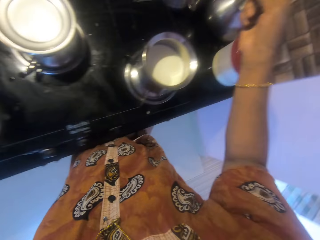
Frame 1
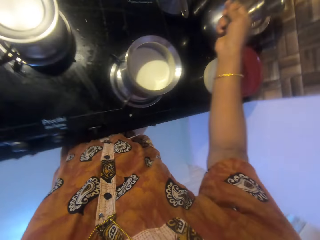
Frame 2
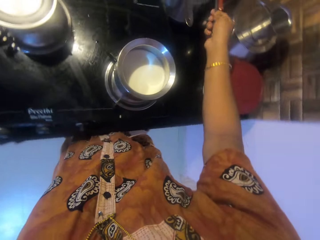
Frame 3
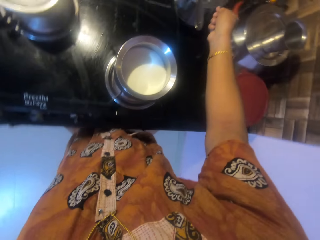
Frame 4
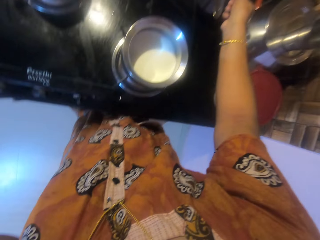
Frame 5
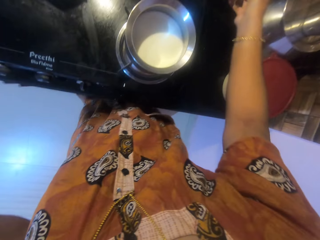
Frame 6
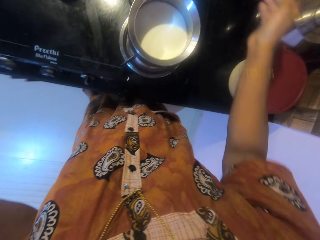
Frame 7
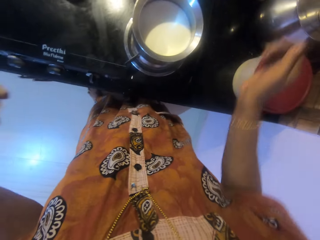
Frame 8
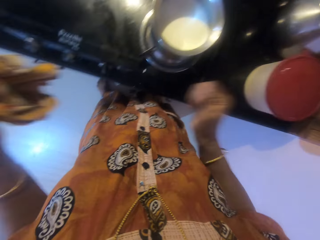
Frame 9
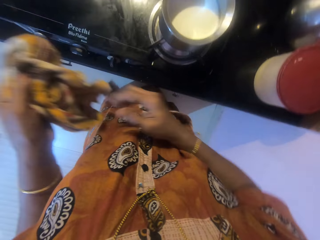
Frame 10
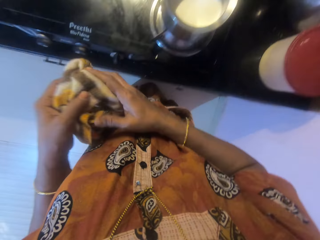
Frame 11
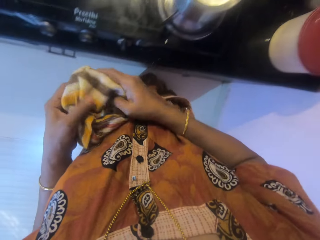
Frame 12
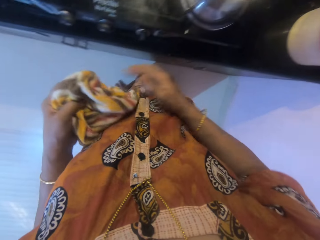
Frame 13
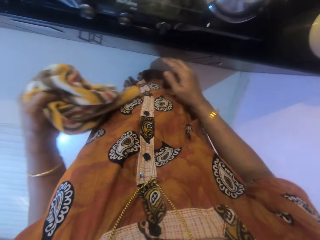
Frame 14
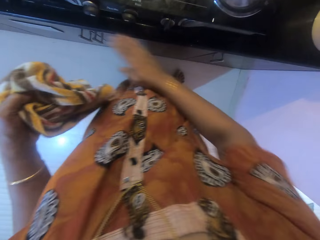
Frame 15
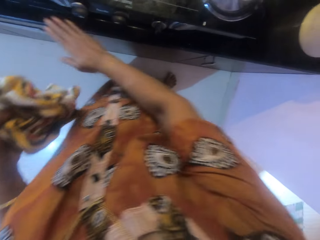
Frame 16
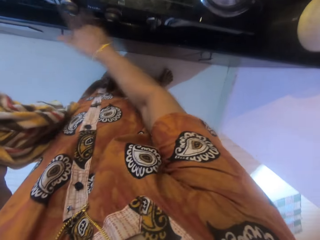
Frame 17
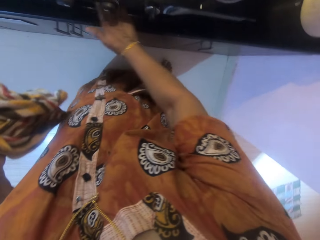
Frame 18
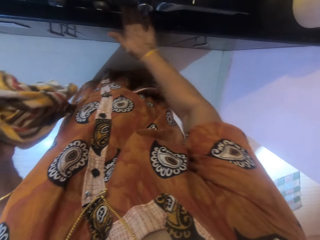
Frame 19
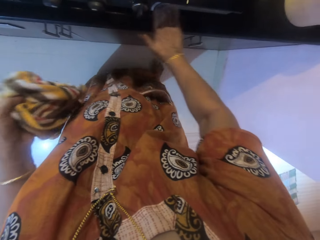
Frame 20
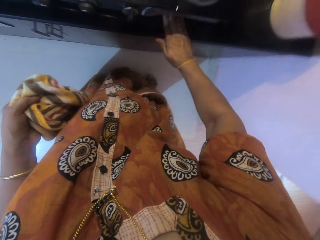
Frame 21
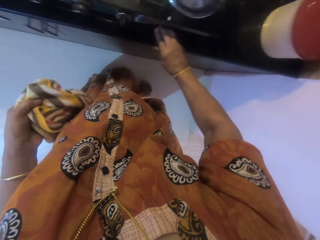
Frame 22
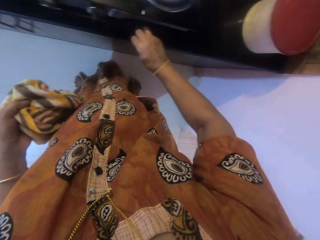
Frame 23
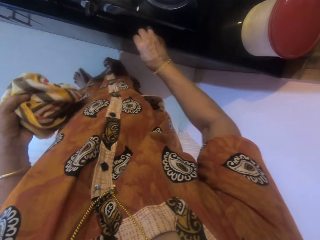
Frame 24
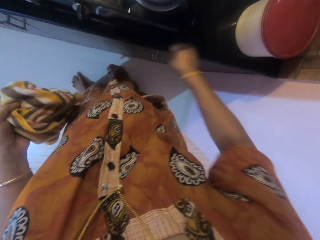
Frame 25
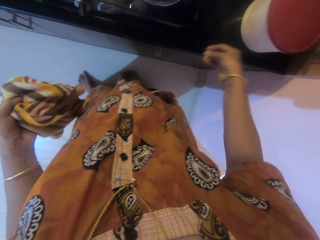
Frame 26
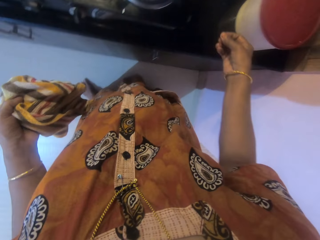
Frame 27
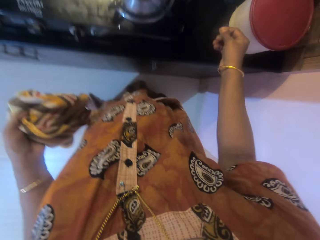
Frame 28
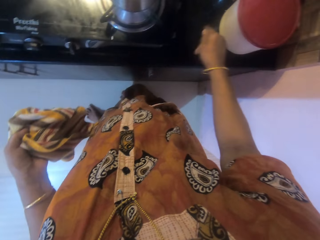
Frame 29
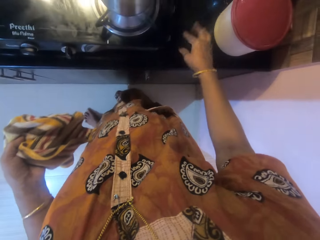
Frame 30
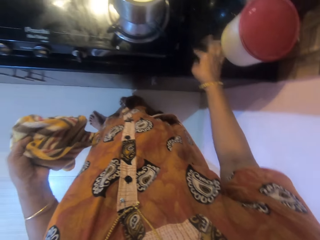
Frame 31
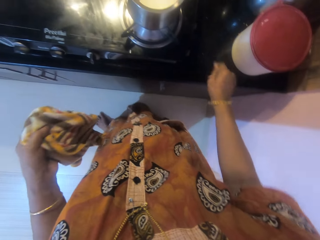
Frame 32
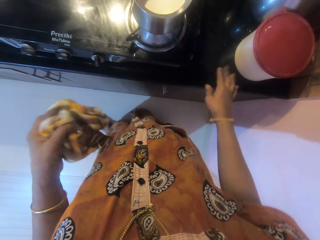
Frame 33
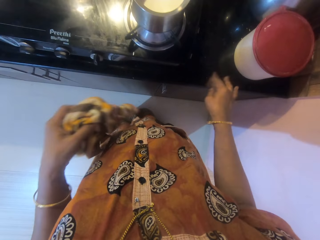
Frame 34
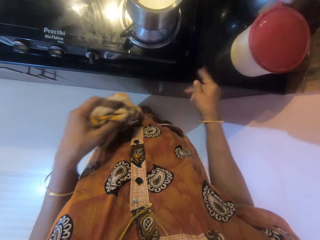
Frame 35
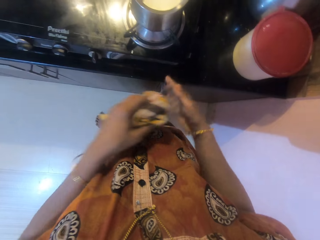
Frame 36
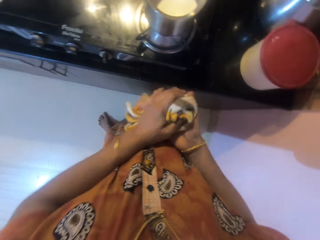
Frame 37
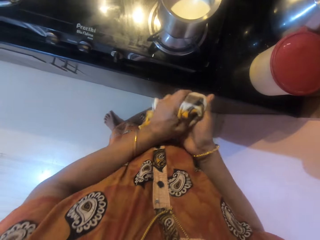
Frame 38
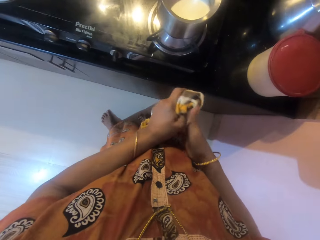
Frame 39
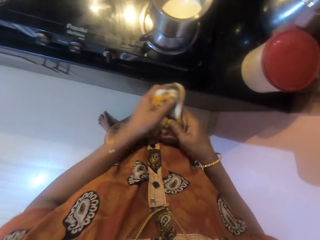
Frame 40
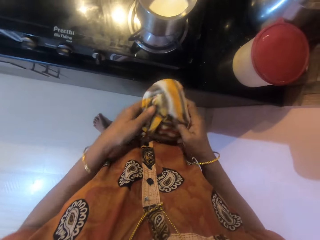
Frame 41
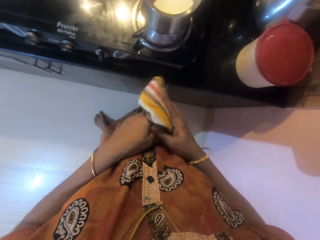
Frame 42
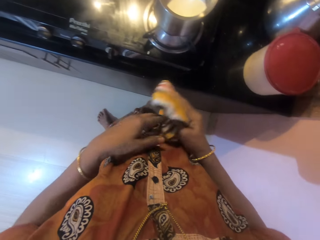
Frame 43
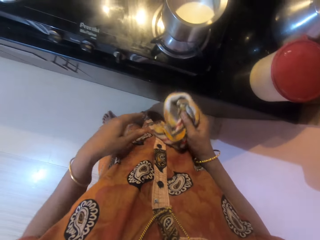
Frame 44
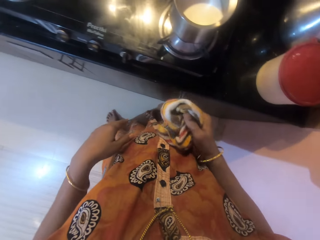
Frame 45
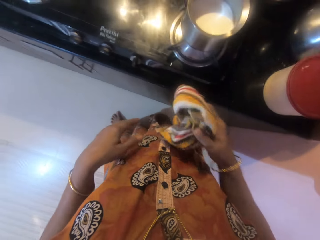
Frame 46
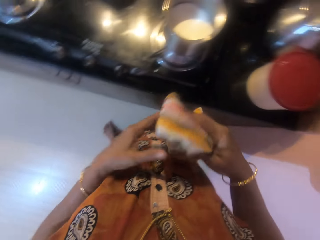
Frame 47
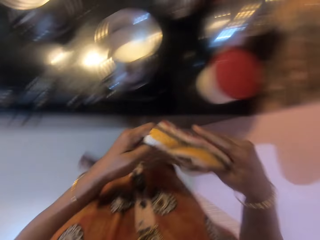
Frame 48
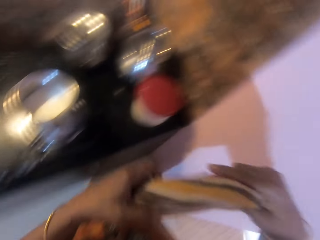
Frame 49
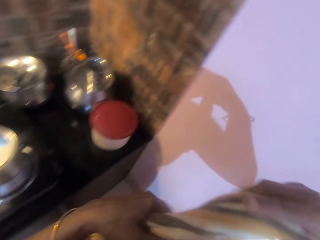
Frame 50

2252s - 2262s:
The camera wearer drops the spoon on another pot on the counter. She touches the kitchen towel. She cleans the cooker with her right hand. She operates the gas cooker. She moves her hand. She flicks her right fingers. She cleans her hands with the napkin. She touches the kitchen towel.

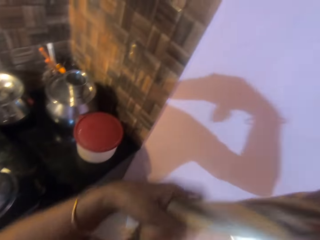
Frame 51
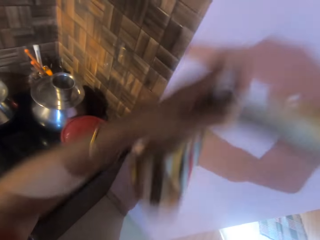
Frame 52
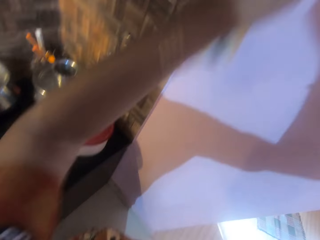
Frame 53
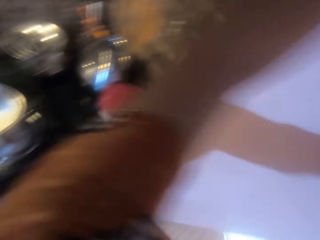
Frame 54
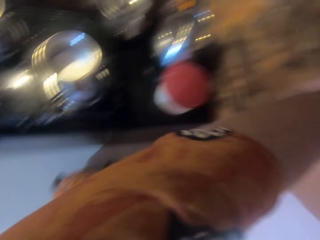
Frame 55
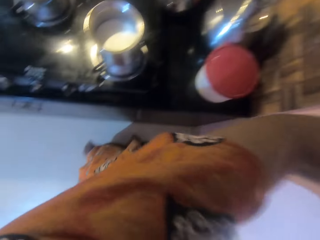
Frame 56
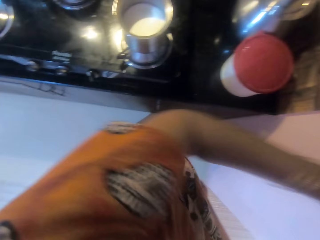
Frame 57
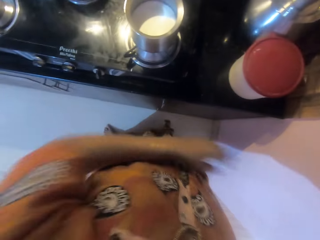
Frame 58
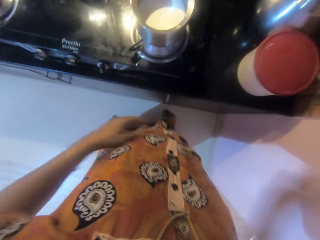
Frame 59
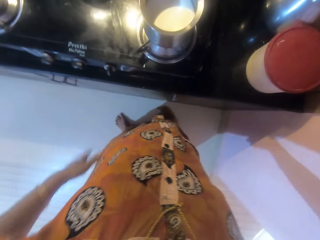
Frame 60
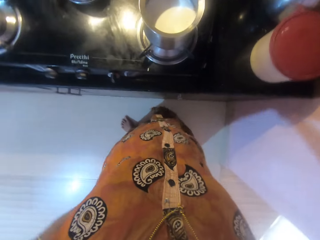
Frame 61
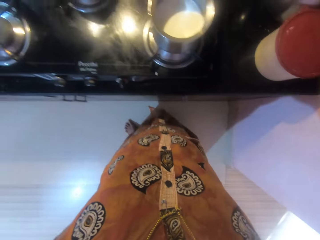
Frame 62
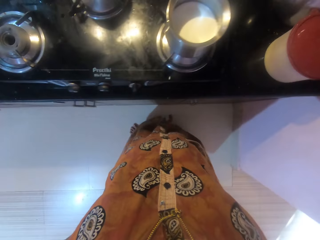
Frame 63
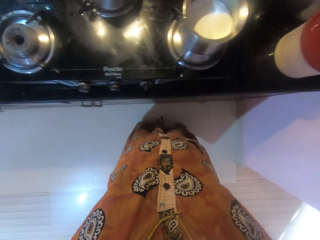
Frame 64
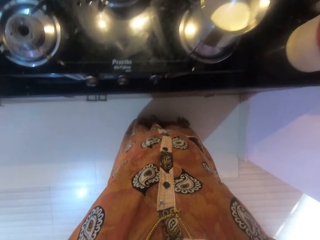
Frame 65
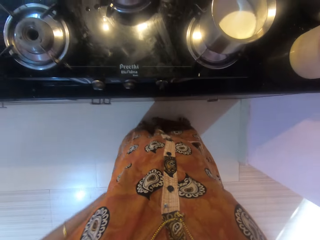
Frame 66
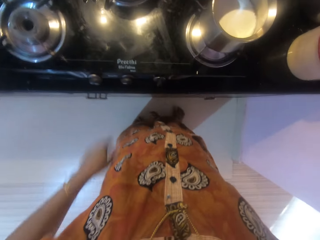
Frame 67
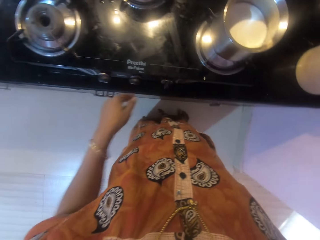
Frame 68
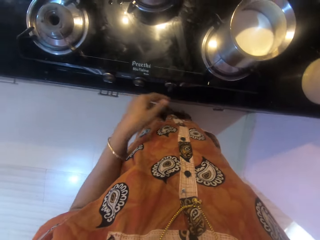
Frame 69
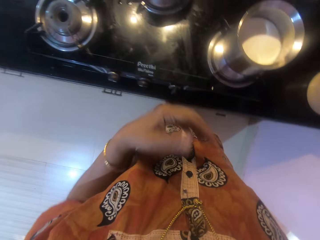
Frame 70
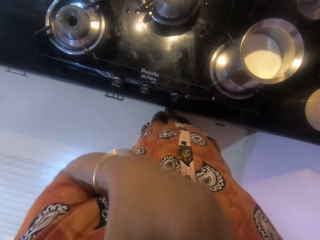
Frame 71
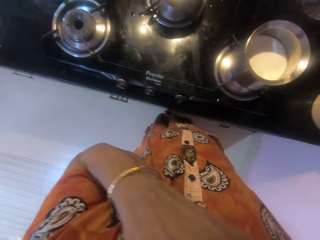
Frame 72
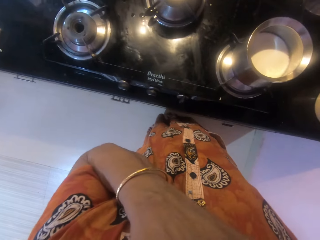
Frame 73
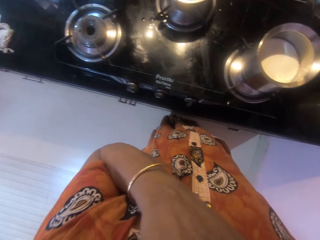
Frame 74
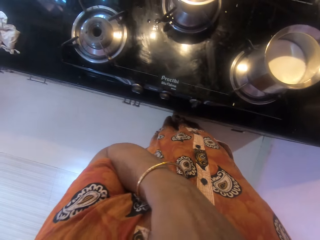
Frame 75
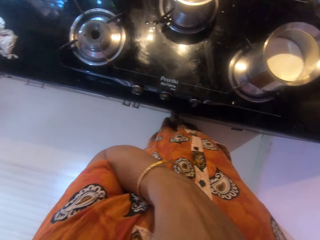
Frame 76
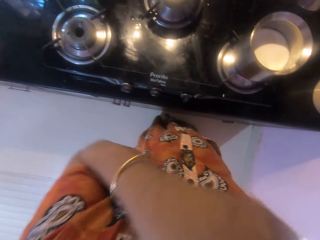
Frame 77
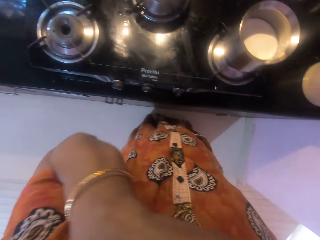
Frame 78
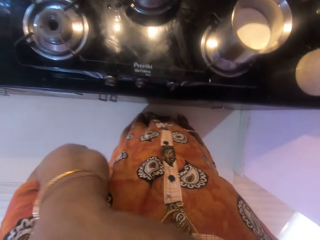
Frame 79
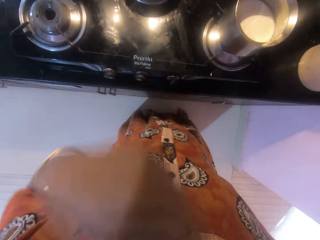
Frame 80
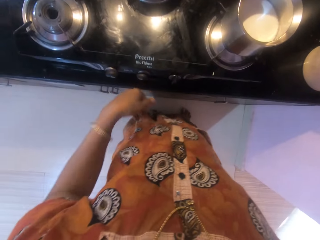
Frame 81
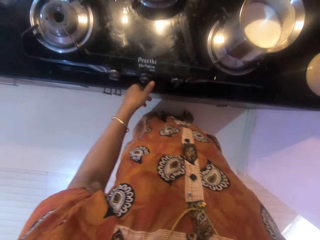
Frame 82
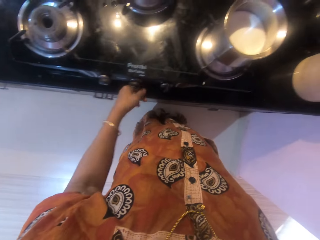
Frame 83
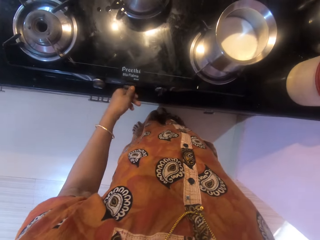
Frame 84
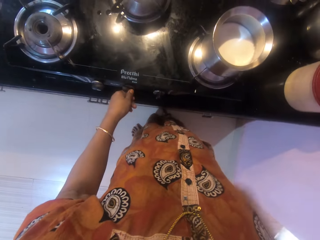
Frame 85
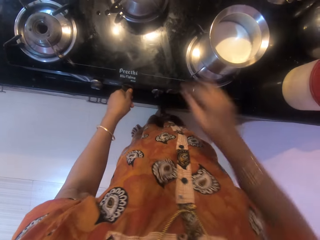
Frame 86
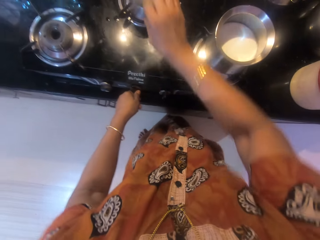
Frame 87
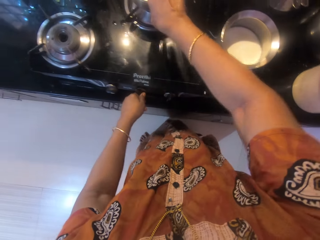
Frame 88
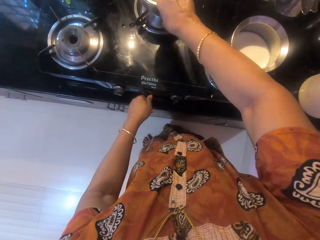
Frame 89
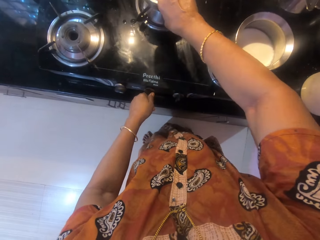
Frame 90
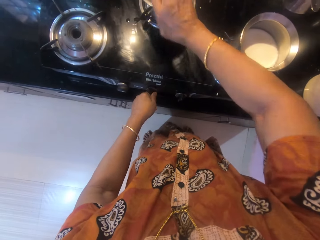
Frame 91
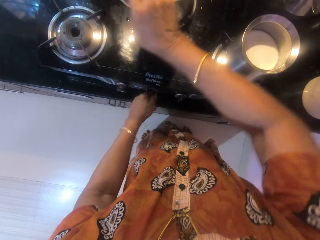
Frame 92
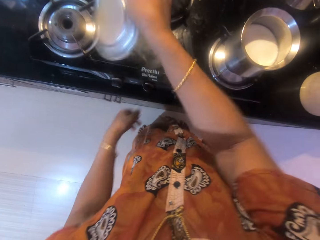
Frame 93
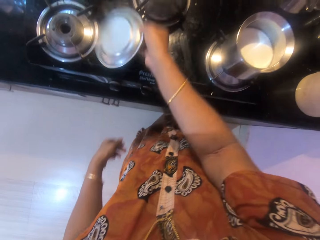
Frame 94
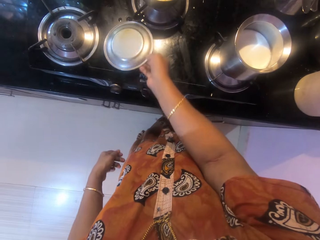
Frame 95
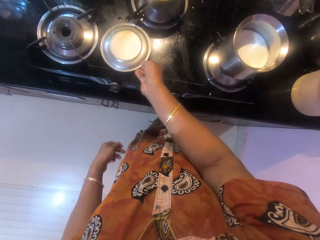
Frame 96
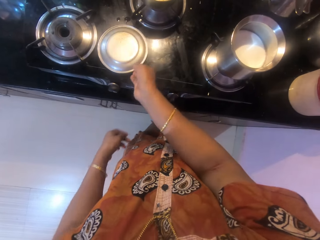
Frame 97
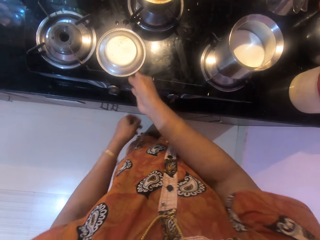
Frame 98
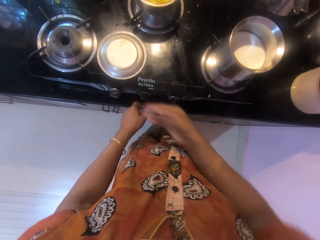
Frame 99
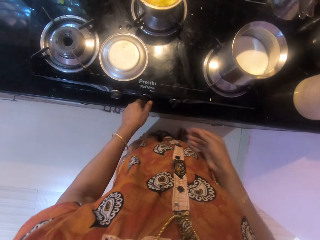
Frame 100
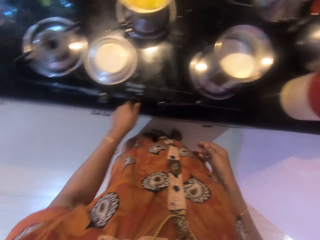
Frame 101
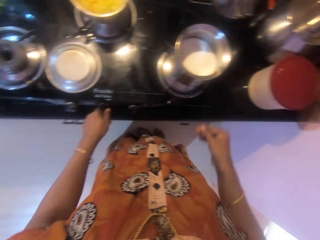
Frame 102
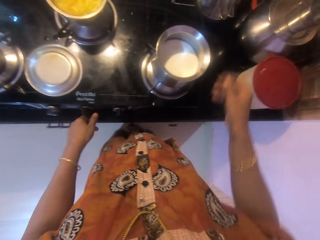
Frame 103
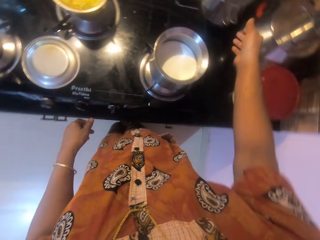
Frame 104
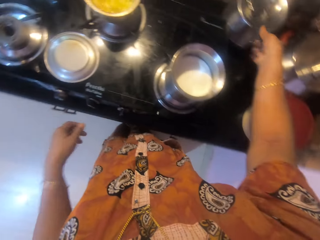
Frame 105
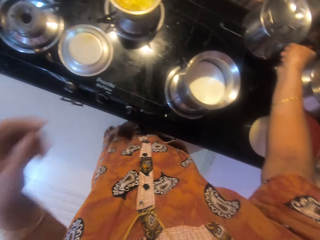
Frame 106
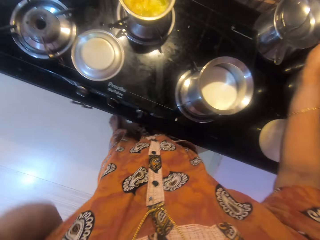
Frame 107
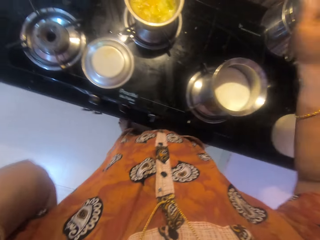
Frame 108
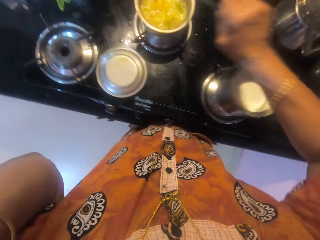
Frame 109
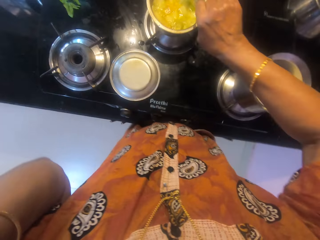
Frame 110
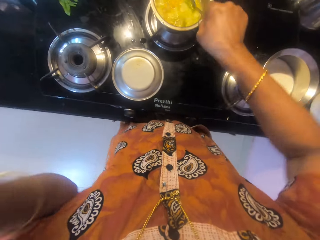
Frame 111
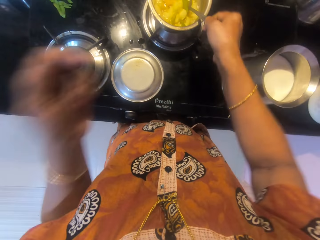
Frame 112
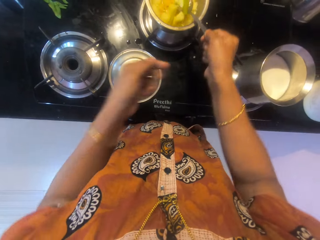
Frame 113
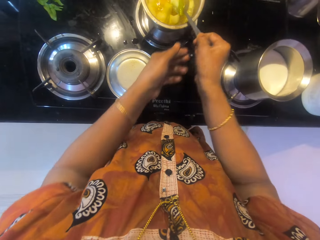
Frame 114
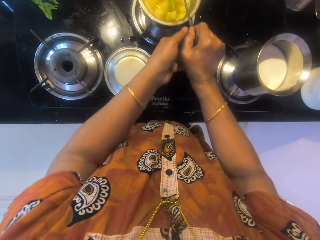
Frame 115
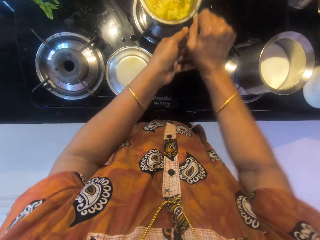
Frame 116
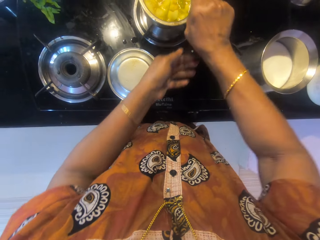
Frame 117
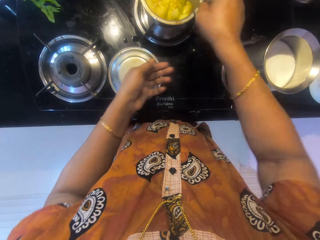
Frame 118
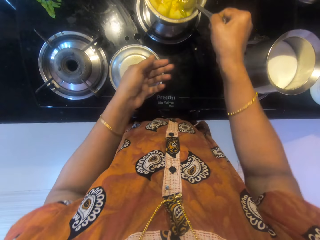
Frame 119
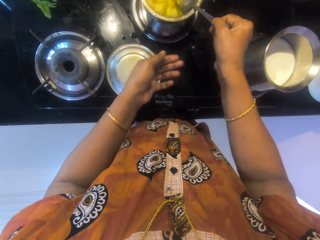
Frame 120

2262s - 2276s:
The camera wearer hangs the napkin on the wall. She touches her face with her left hand. She moves her hand. She operates the cooker with her left hand. She opens the pot with her right hand. She drops the cover of the pot on the cooker. She operates the cooker with her left hand. She picks the spoon from the top of the other pot with her right hand. She touches her face with her left hand. She stirs the content of the pot with the spoon.
